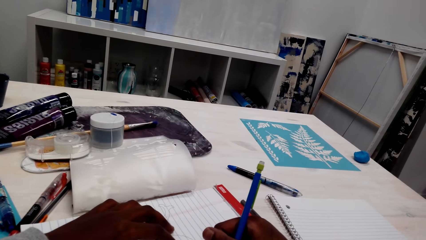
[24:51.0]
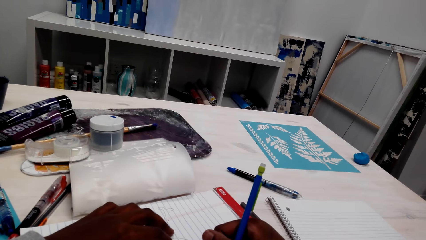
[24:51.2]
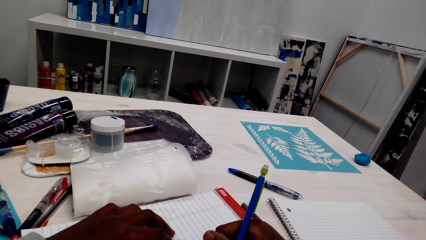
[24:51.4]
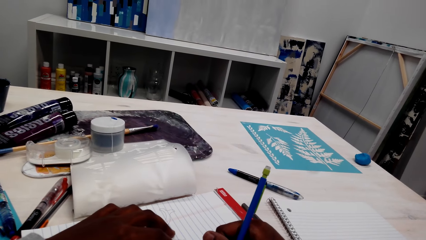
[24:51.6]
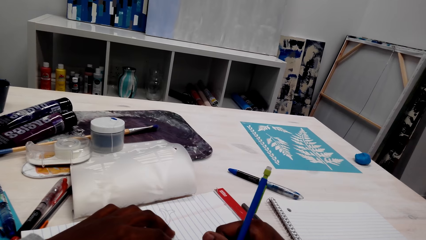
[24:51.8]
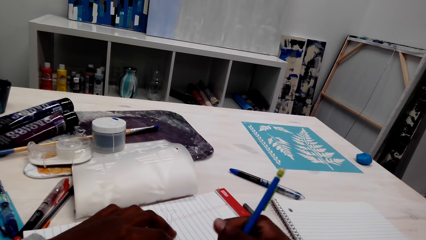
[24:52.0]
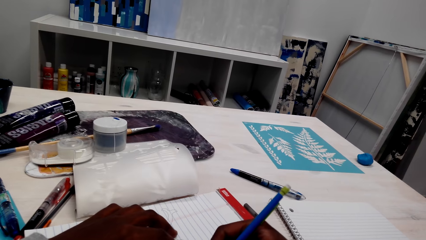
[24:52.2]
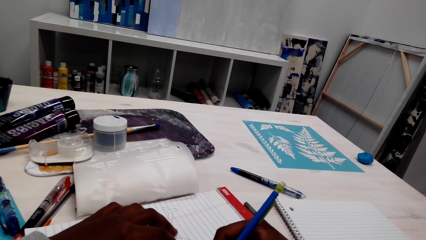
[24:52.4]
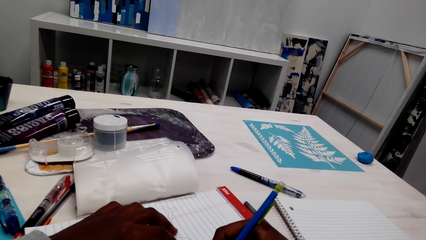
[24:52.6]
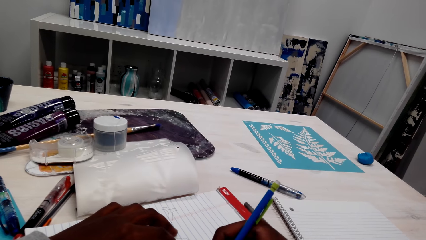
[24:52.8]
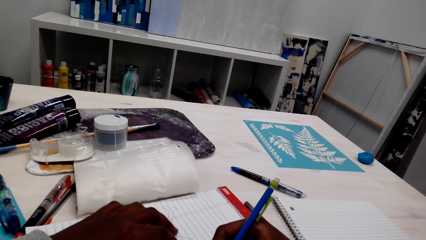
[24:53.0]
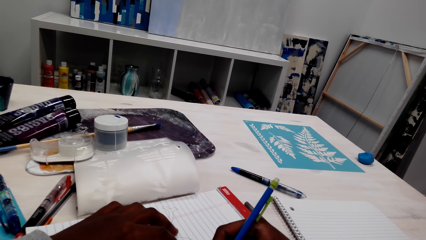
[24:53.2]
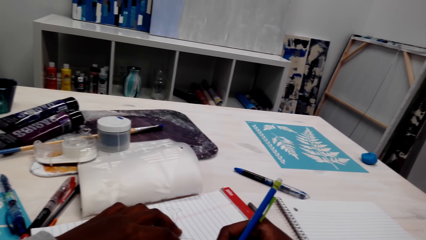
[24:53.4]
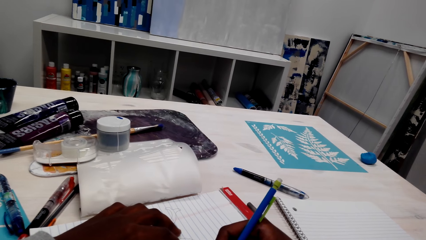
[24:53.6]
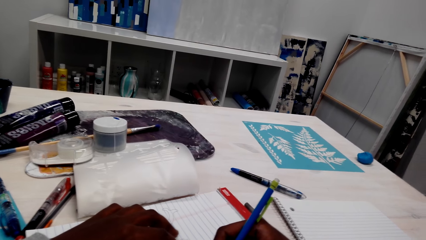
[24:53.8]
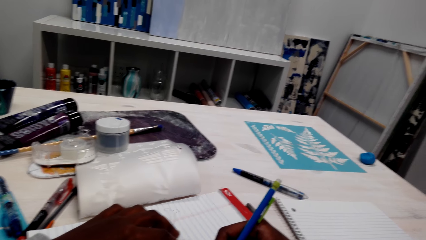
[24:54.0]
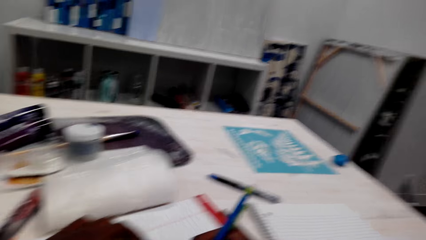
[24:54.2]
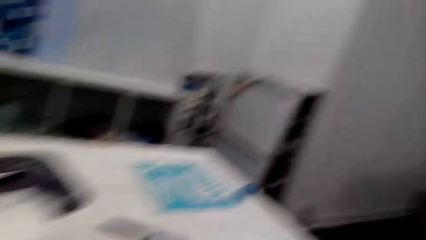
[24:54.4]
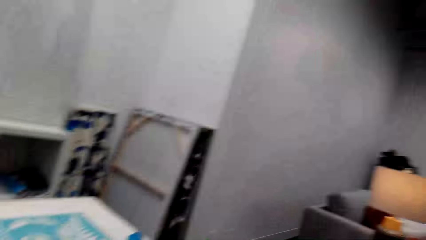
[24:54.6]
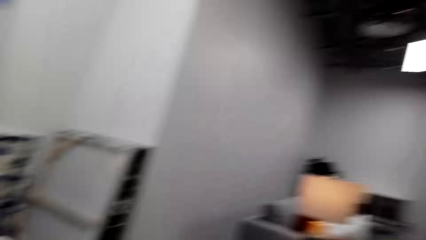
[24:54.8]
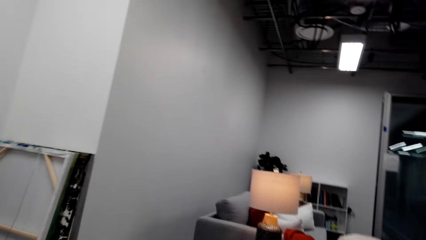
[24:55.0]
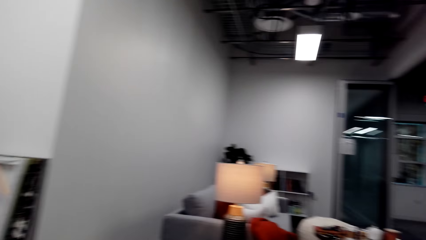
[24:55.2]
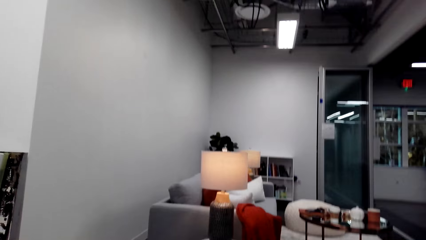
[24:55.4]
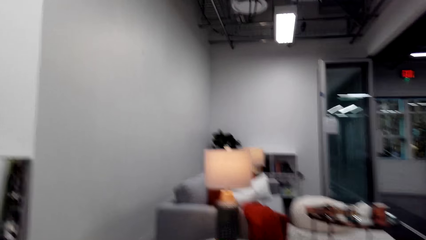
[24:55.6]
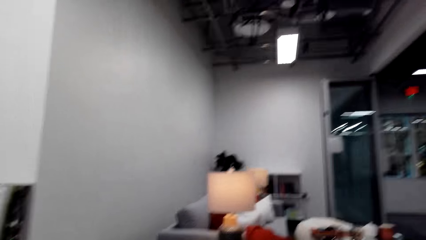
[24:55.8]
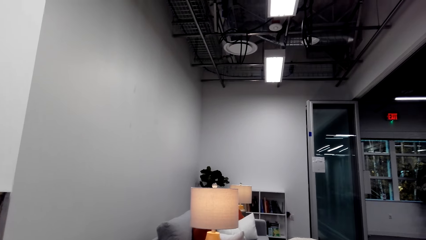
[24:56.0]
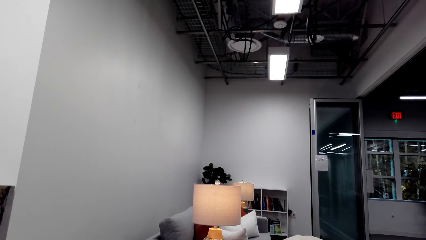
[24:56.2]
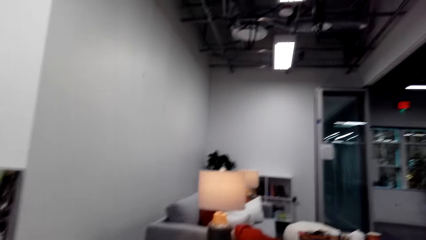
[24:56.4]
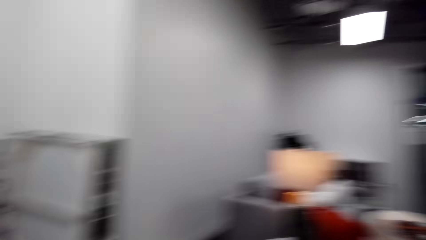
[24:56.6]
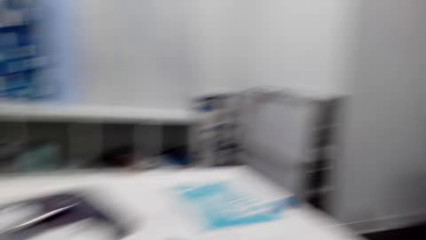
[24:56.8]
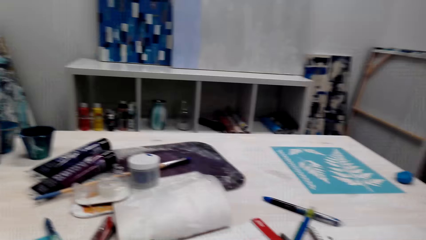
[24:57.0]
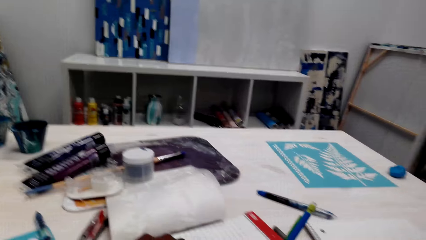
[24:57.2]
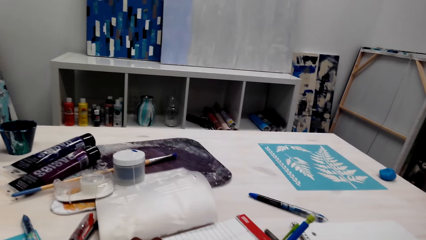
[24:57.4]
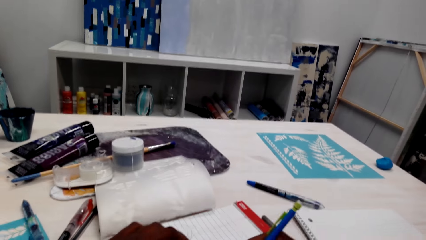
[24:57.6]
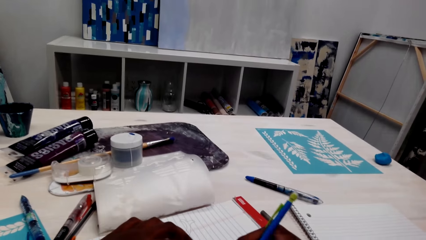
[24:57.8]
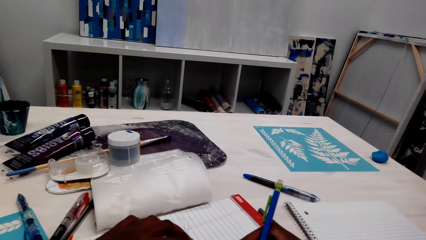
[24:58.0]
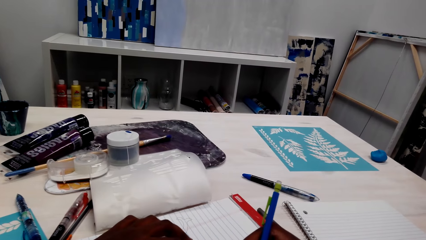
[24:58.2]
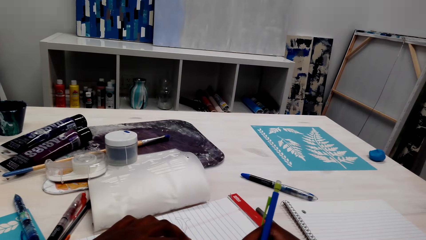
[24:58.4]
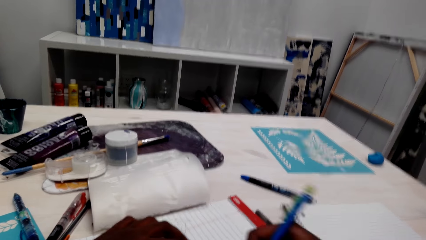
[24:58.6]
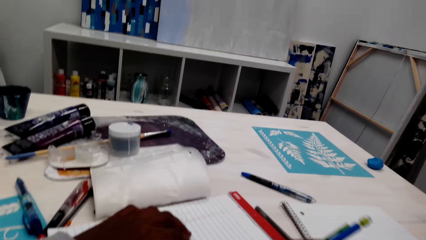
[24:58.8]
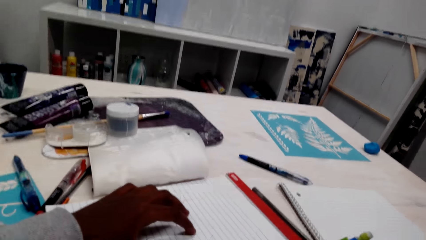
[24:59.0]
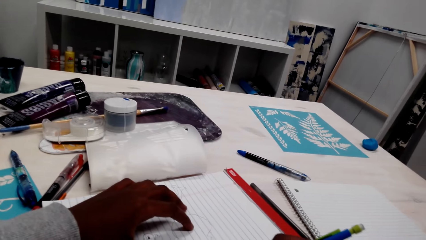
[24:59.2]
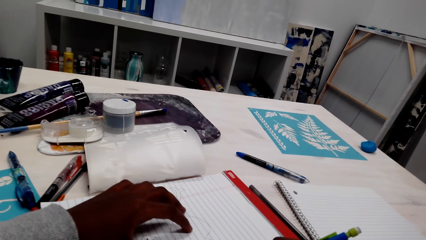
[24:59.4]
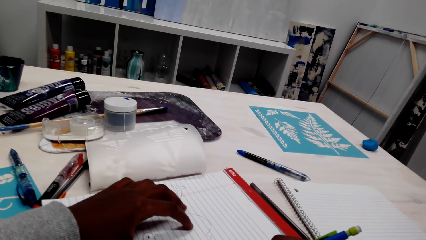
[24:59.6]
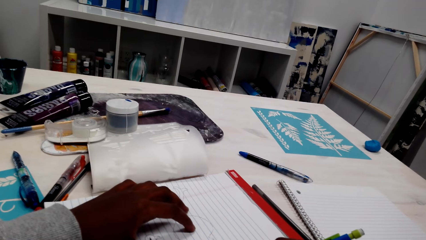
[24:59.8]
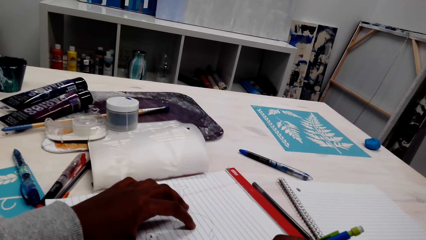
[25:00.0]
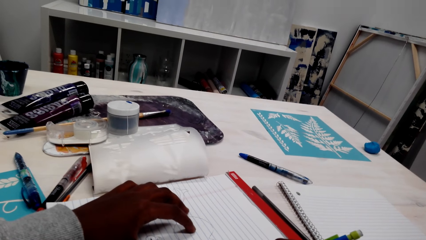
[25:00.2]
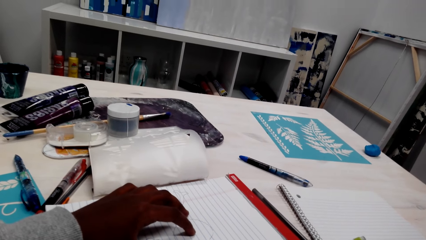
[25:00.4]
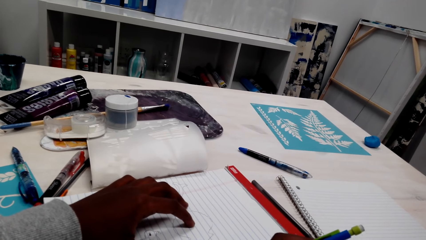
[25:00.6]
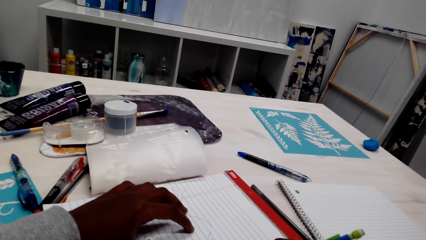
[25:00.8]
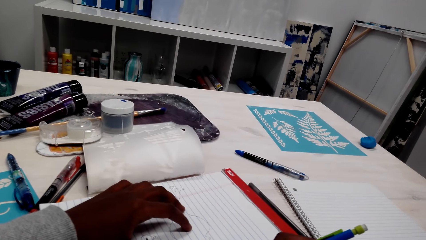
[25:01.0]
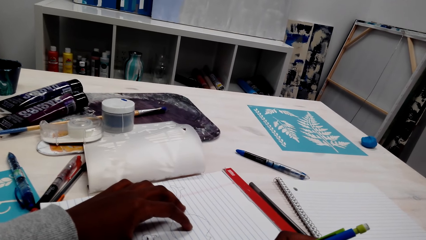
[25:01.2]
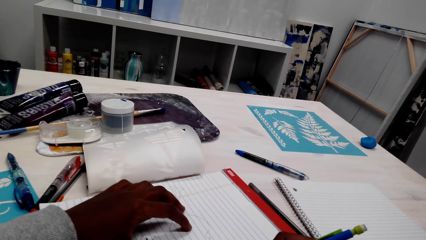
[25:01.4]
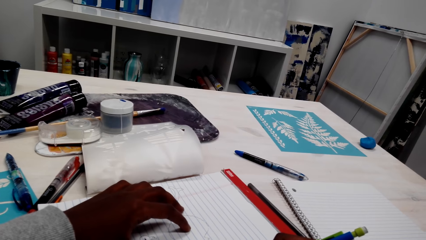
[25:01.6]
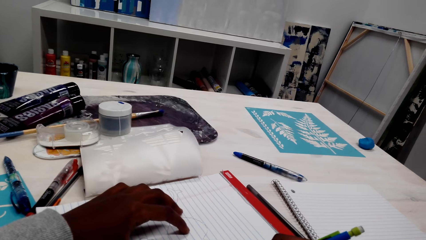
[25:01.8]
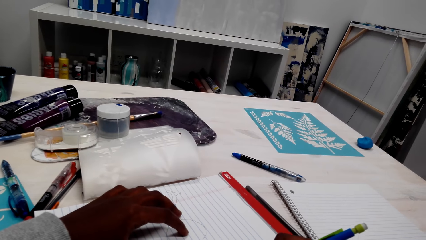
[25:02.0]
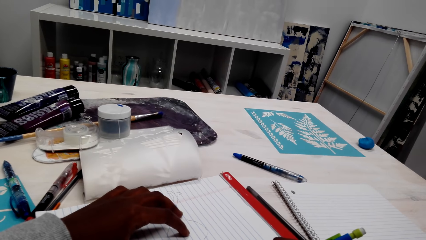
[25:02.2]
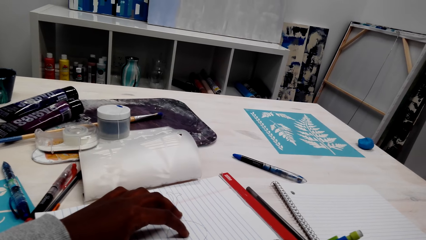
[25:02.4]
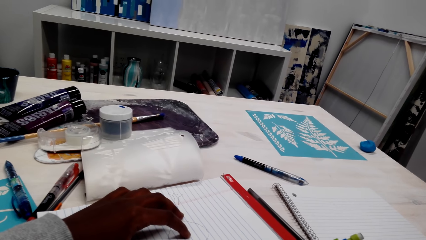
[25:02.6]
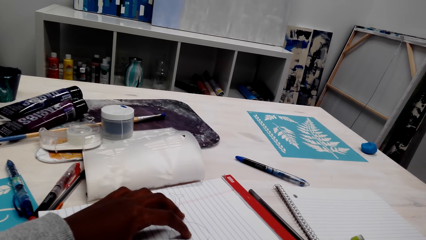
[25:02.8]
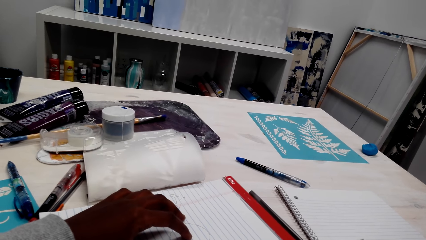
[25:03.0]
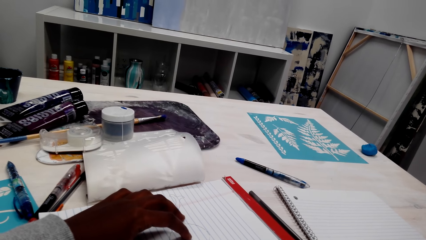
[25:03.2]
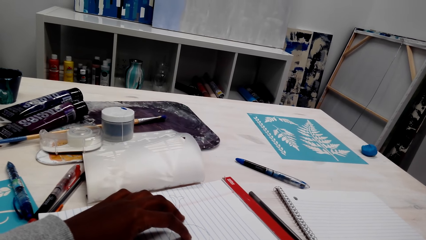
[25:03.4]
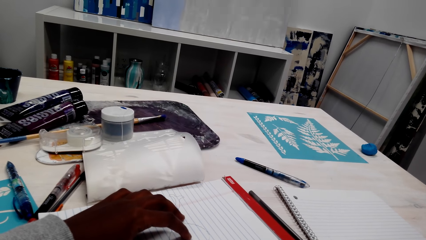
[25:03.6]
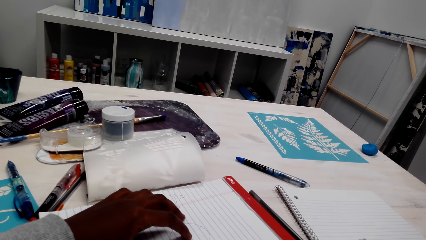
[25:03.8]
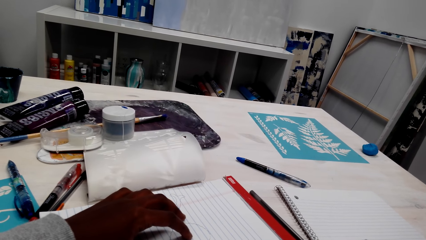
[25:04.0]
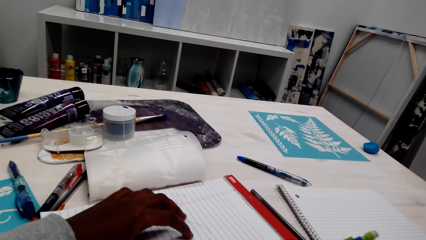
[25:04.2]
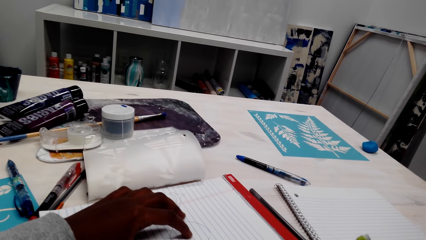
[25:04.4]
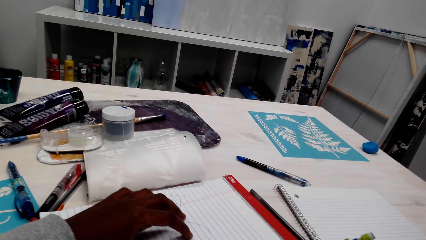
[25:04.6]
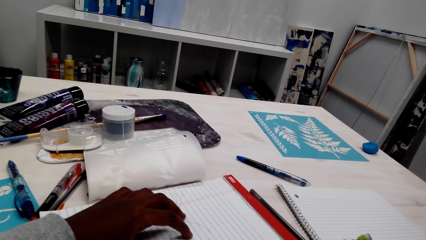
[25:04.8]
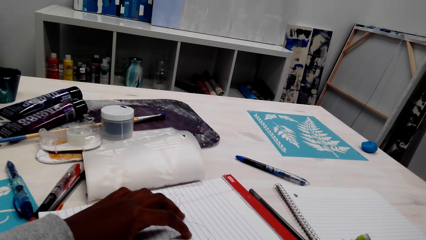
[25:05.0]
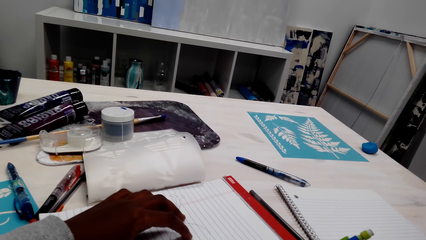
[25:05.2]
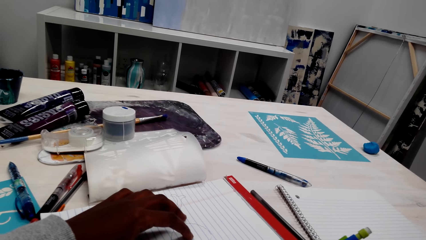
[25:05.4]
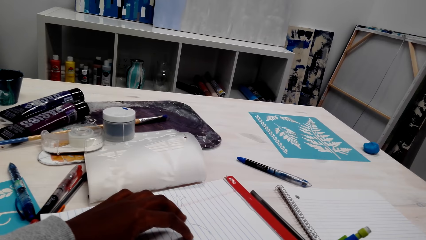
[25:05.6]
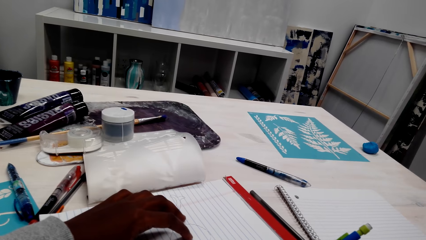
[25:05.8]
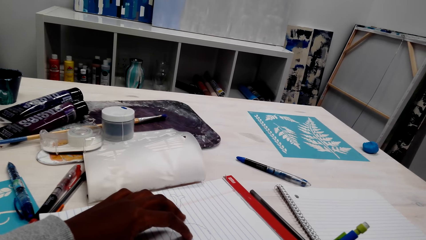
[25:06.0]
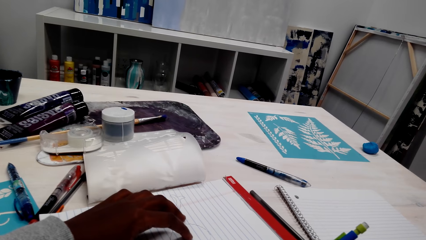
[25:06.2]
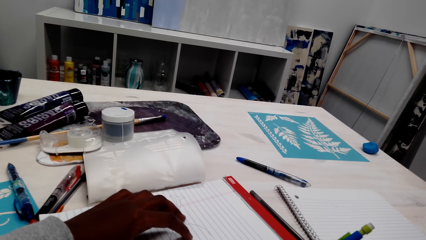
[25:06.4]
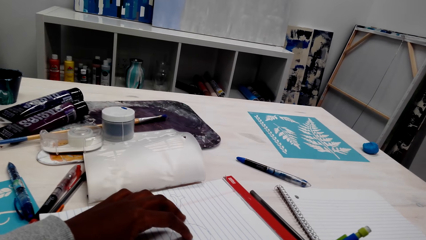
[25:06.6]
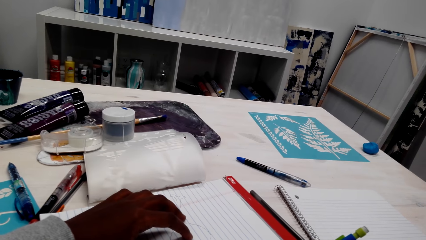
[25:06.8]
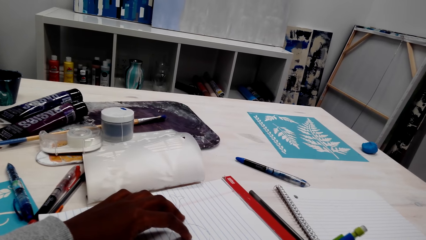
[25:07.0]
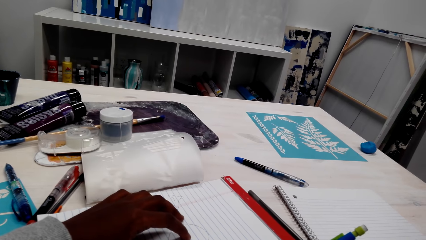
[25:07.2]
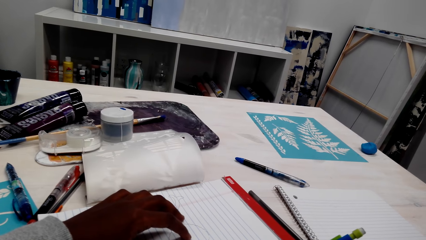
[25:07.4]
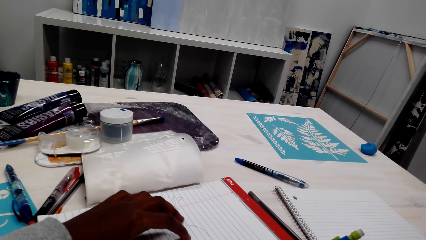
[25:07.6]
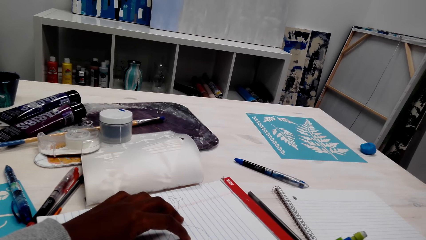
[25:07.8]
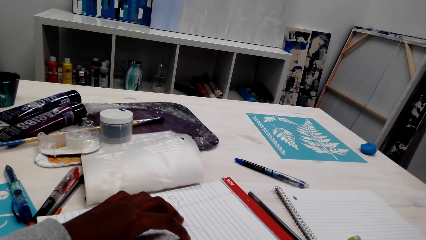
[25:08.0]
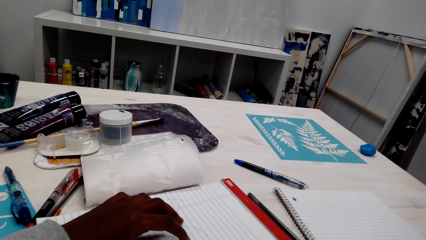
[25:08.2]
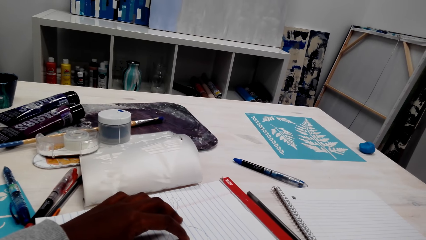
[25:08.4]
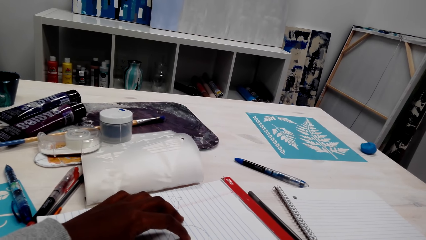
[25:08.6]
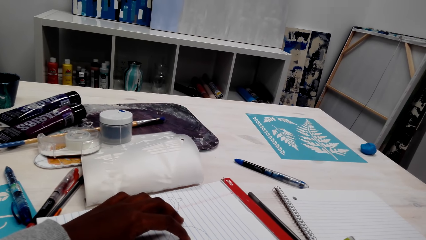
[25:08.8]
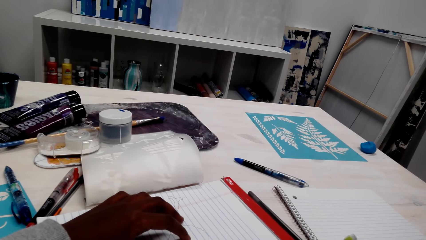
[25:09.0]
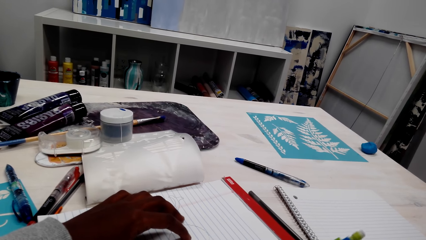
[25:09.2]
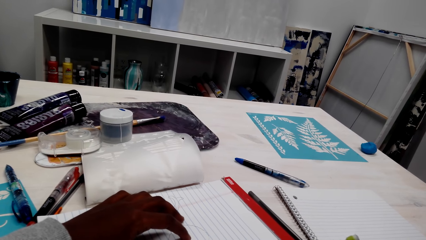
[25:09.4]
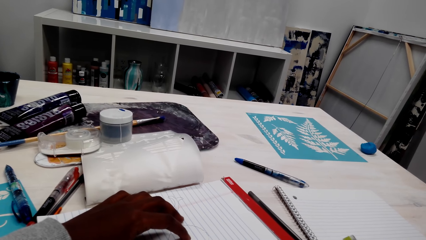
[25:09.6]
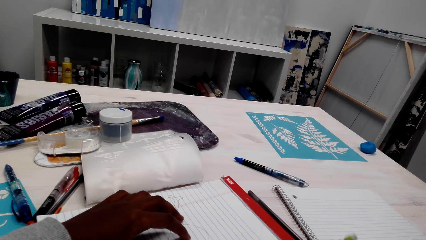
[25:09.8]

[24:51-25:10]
The camera wearer looks around. They draw on the book.
